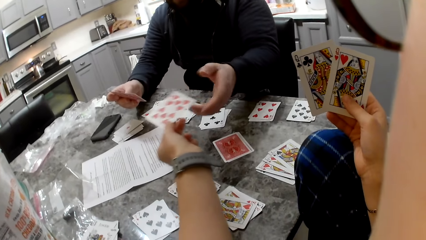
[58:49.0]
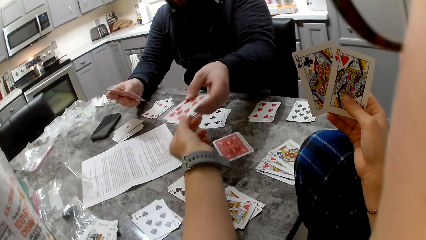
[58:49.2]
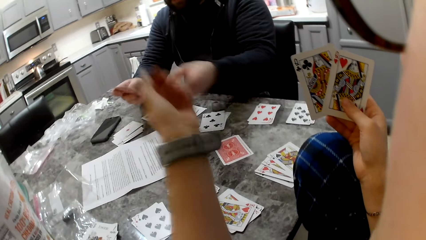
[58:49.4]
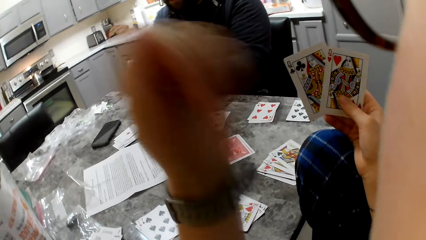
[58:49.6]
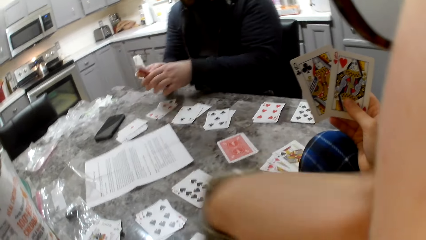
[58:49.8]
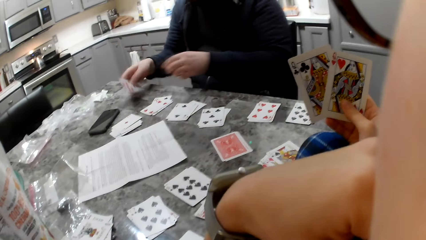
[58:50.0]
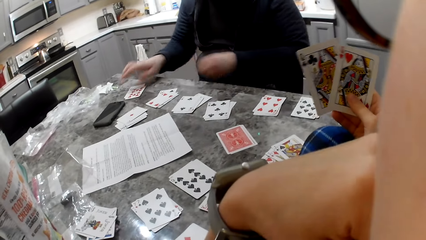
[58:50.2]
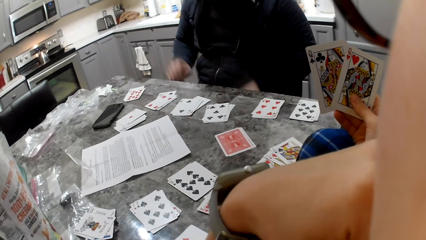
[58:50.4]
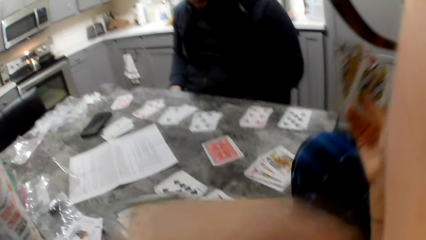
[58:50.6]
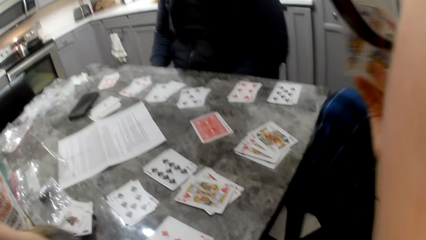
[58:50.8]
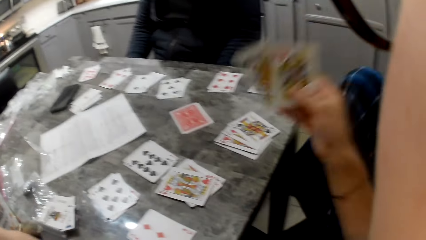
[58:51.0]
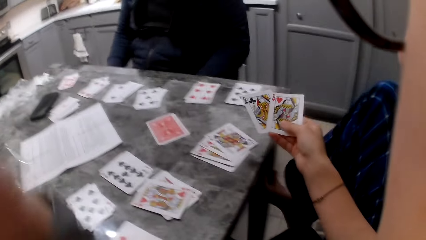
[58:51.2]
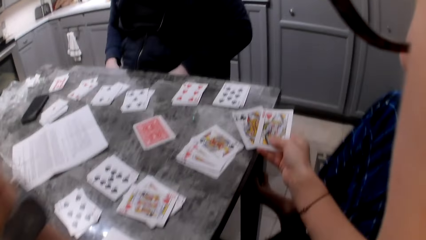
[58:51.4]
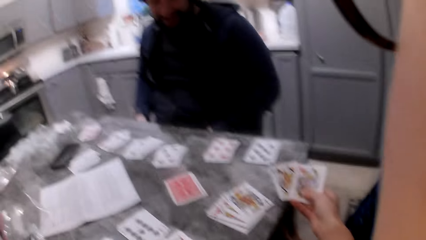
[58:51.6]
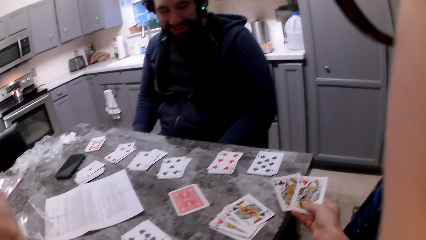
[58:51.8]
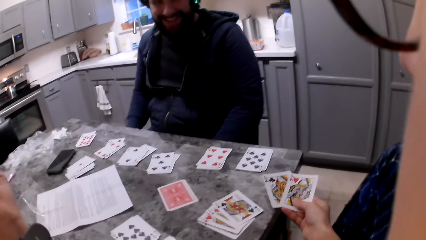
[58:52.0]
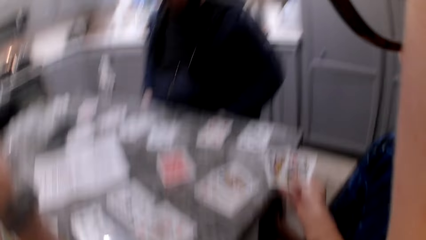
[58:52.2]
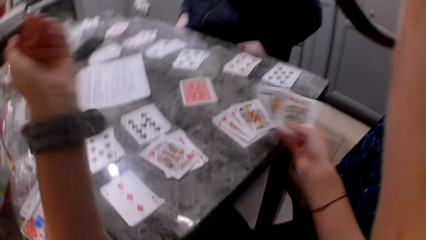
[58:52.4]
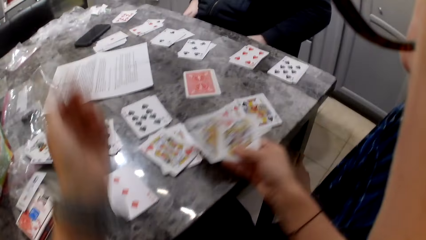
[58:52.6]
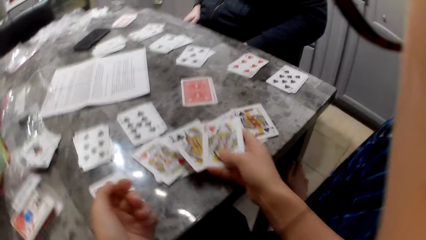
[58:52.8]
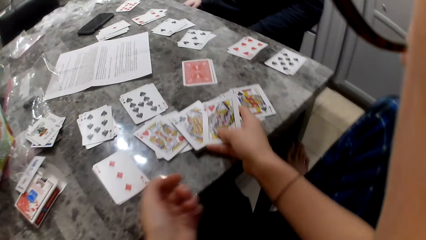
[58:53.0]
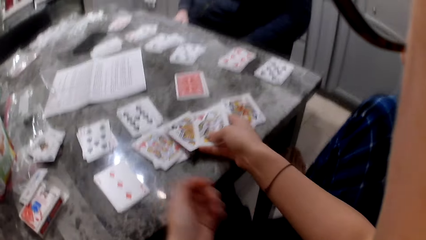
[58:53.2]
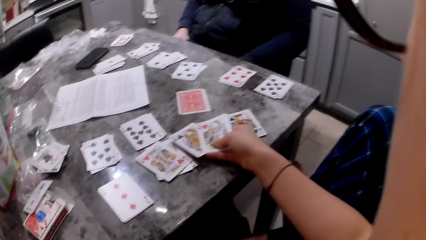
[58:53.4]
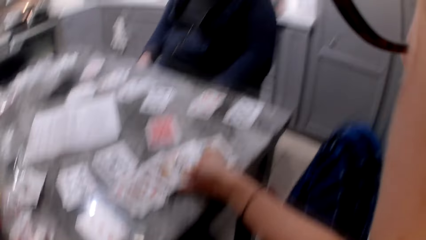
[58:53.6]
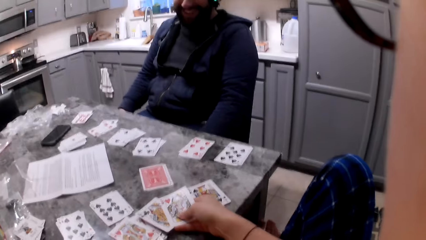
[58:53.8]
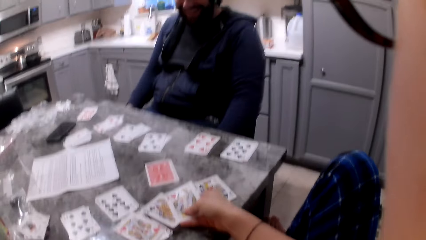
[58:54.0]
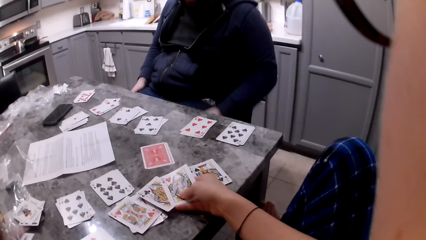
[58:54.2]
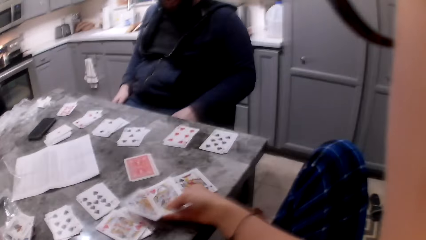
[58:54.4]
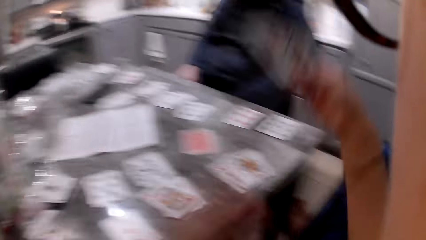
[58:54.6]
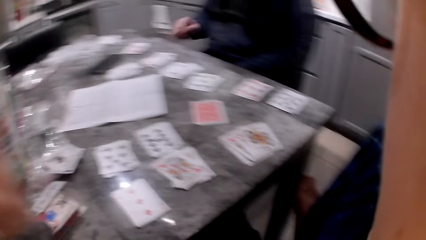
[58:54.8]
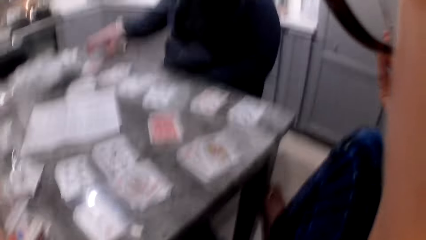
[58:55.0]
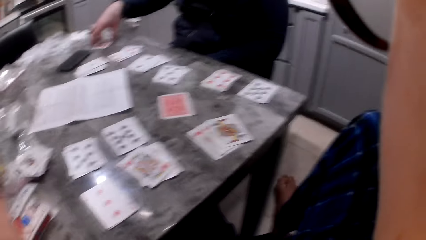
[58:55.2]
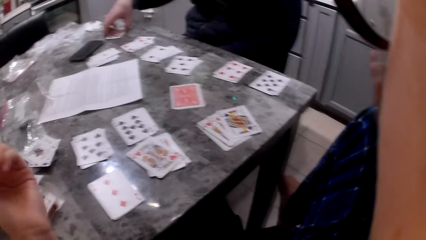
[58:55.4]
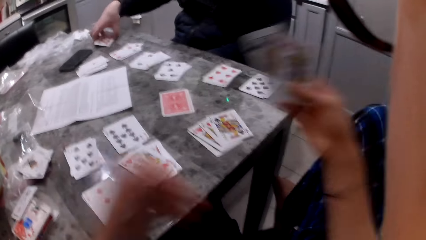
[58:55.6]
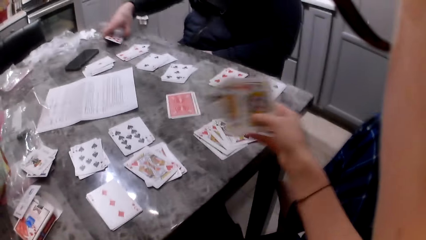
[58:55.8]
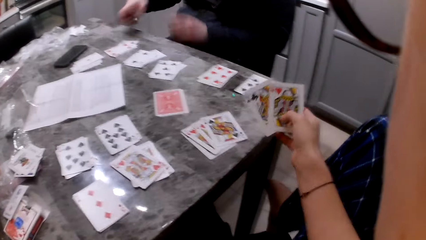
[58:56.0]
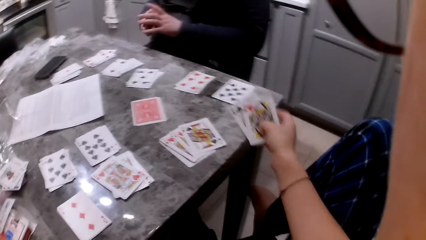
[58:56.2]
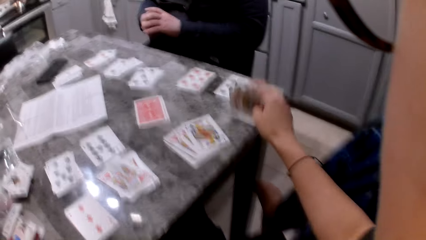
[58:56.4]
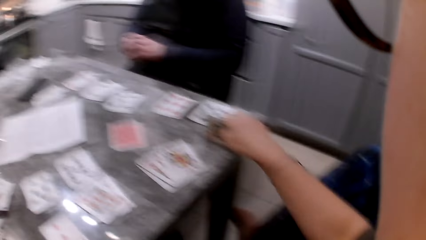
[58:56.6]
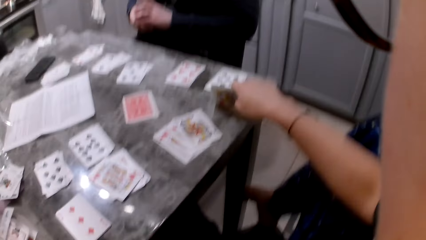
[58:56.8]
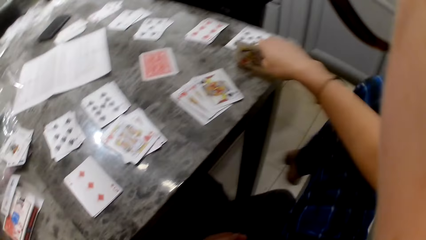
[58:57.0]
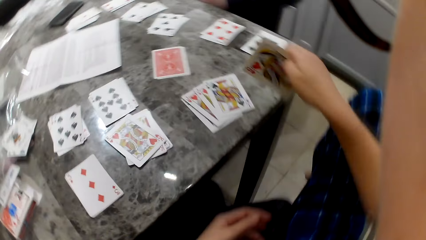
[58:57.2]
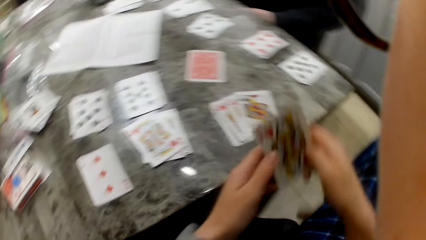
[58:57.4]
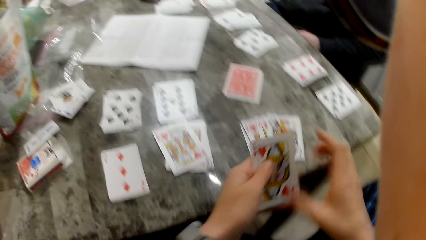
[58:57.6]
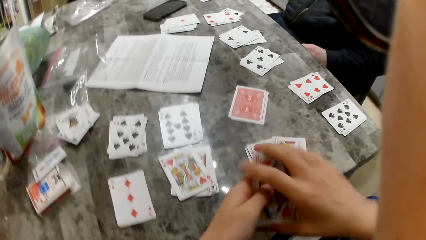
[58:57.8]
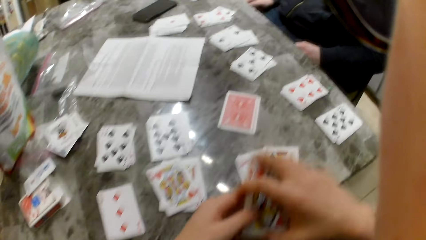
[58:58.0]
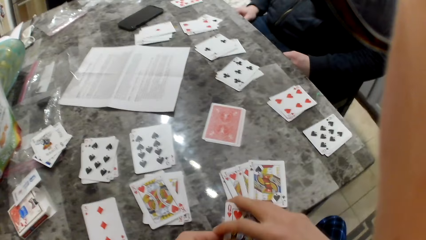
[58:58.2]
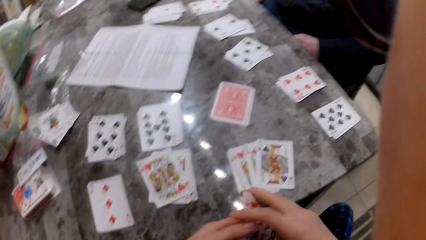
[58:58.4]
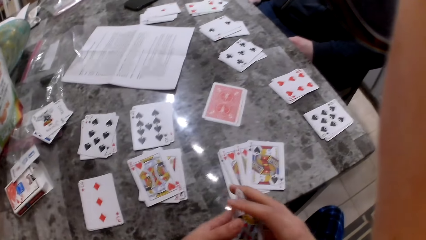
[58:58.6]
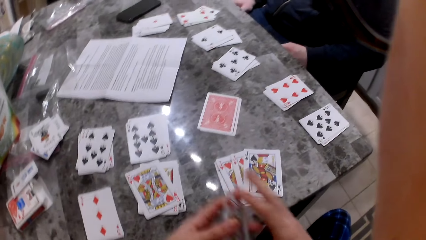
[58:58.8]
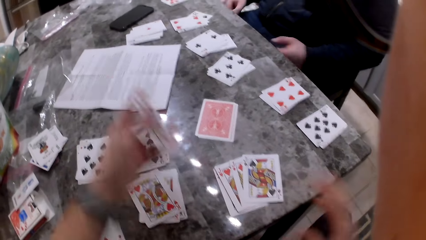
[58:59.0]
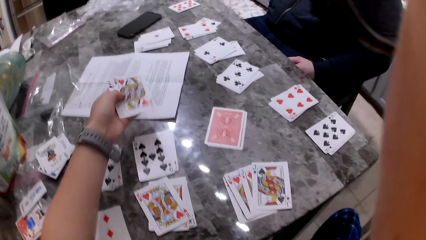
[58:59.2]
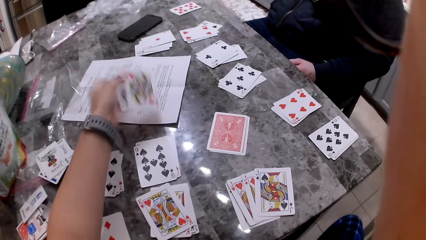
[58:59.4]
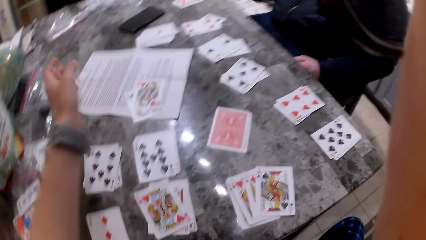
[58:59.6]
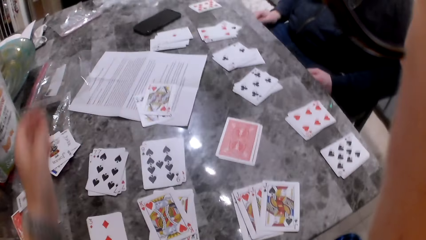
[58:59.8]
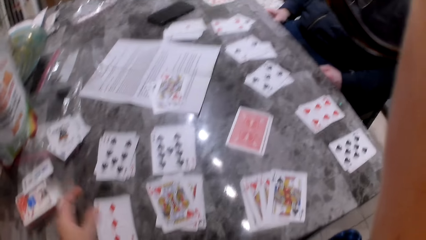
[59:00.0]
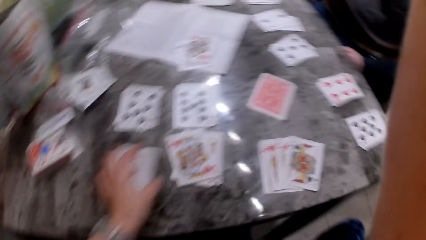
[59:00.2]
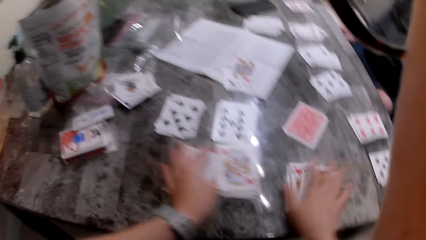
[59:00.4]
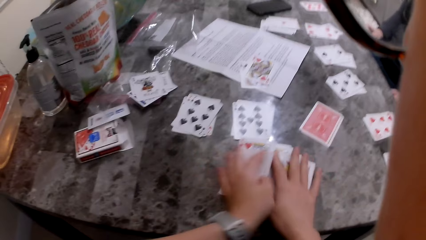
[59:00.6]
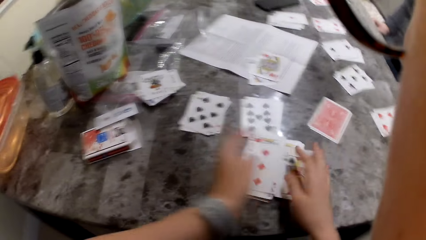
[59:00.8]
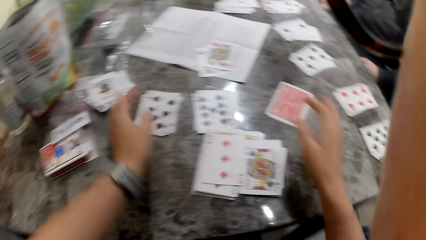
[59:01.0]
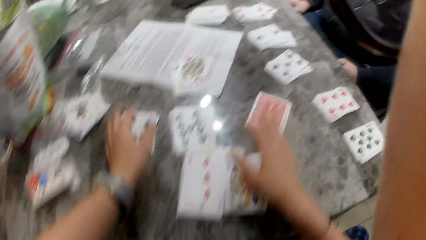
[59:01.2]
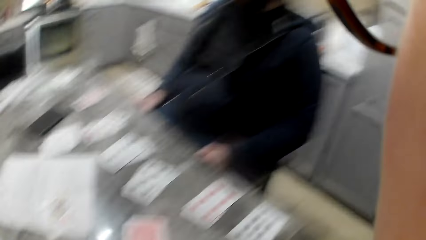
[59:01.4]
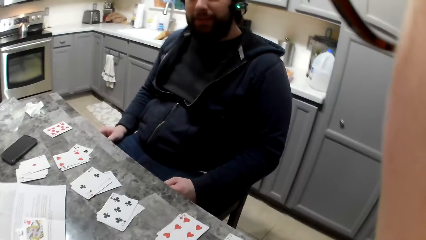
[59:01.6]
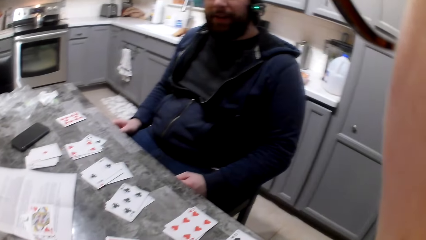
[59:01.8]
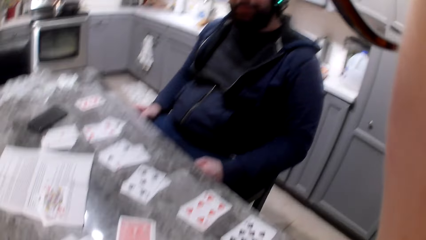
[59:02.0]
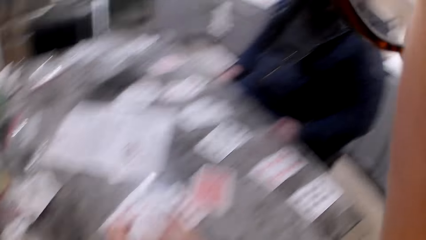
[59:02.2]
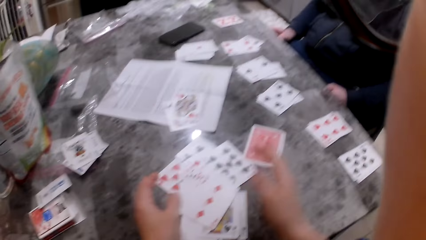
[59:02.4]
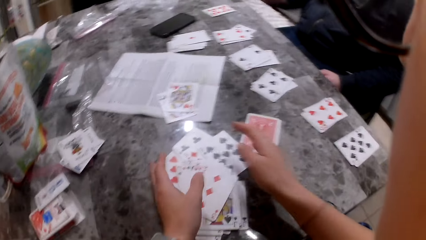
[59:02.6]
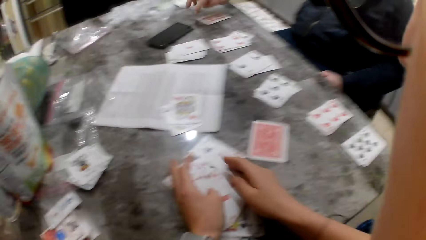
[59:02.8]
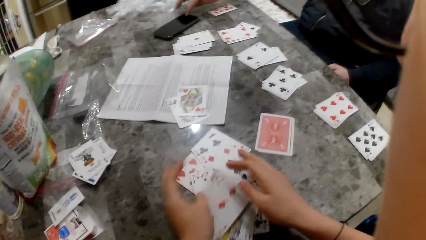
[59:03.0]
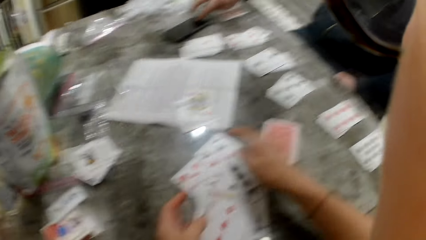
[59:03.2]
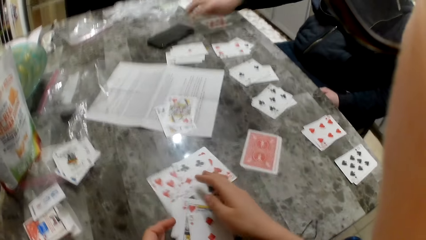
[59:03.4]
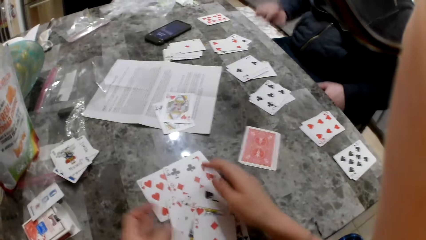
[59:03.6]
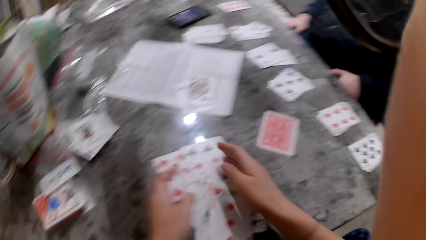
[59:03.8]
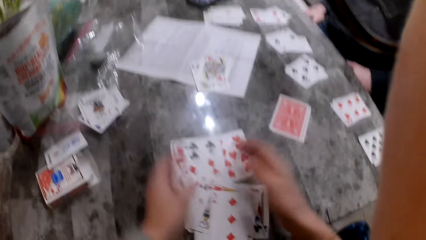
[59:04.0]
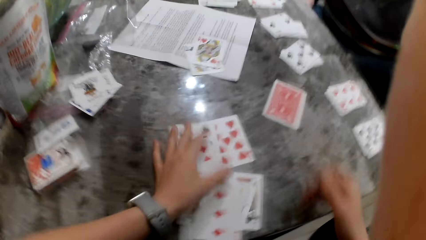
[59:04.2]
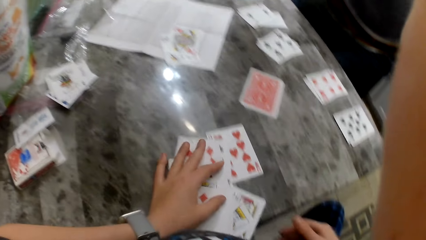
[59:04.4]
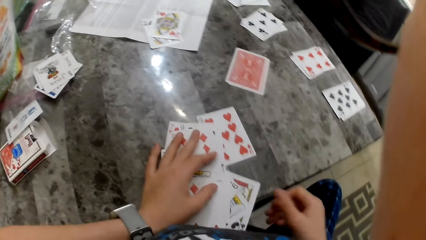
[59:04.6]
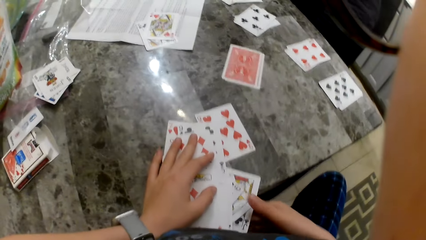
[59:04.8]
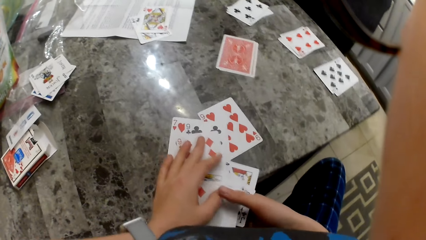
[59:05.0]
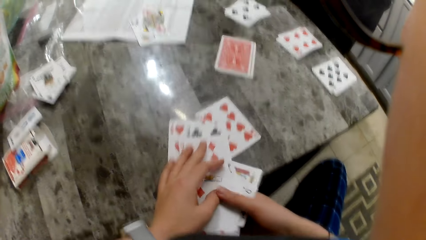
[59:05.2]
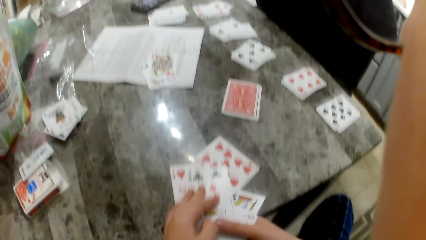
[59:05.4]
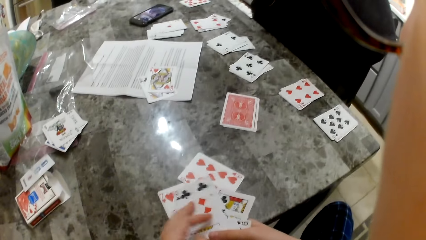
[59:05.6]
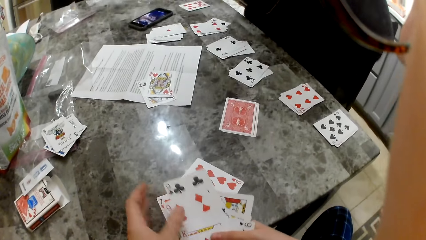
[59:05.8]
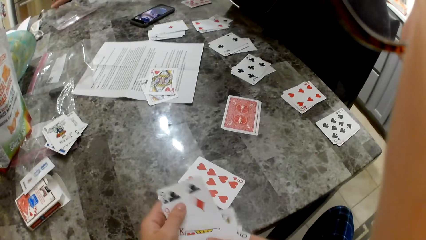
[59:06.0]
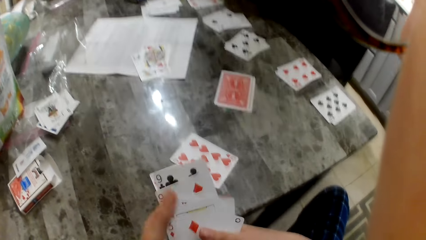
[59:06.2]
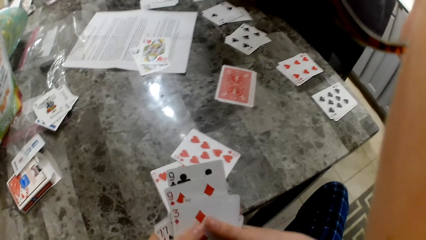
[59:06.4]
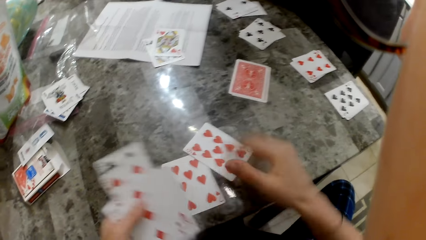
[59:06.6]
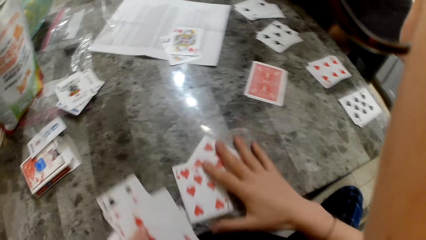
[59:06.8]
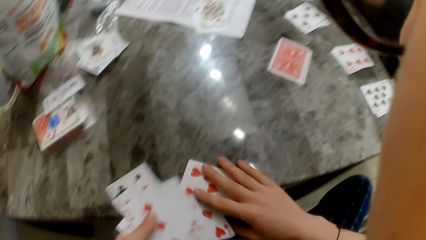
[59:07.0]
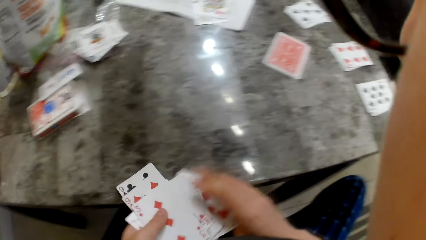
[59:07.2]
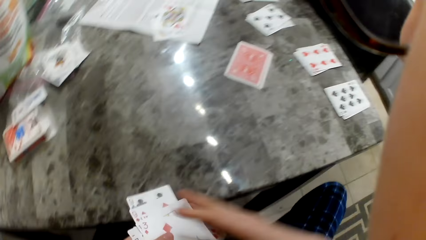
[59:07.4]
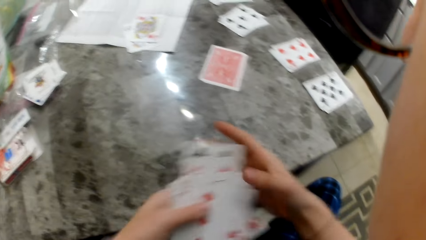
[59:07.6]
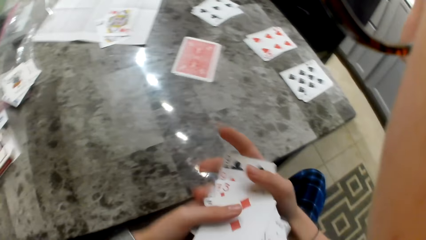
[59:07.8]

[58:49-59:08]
The camera wearer gives the man a card with her left hand. She touches her face. She puts the cards on the table. The man drops some cards on the table. The camera wearer puts the cards on the table again. She shows her card on the table with her right hand. She moves her right hand on the table. She lifts her right hand with the cards. She hits the cards in her right hand on the table. She puts the cards on the table. She holds the cards with both hands. She arranges the cards in her hand. She drops the cards on a paper on the table. She moves the cards on the table together. The man presses a phone on the table. The camera wearer packs the cards from the table together. She picks up the cards.
